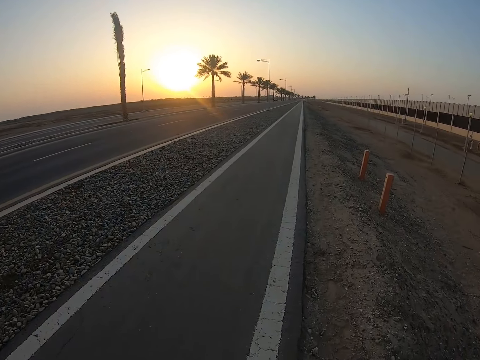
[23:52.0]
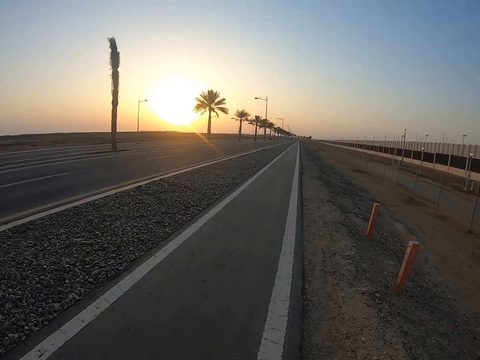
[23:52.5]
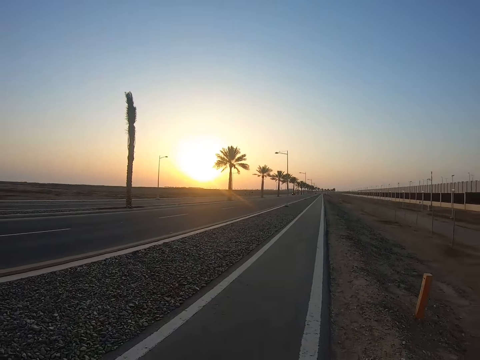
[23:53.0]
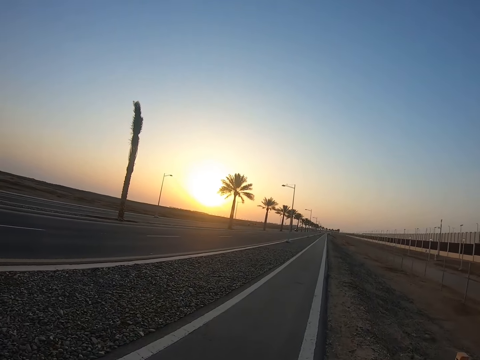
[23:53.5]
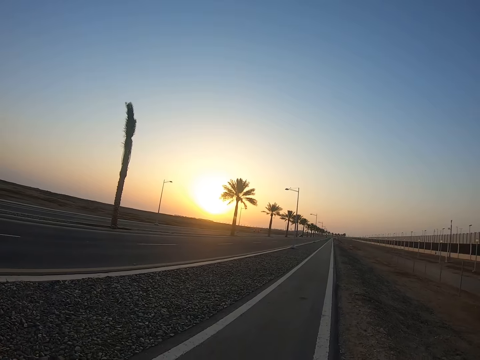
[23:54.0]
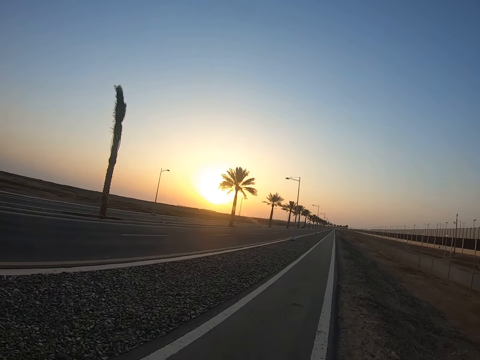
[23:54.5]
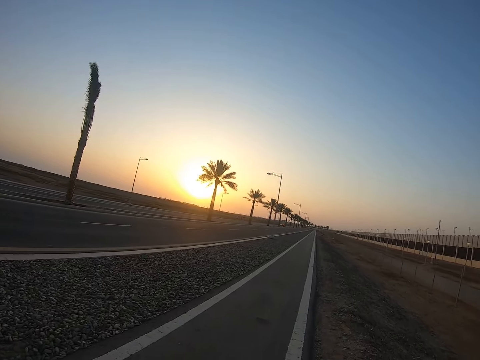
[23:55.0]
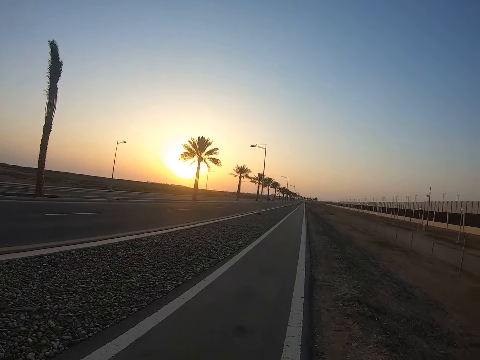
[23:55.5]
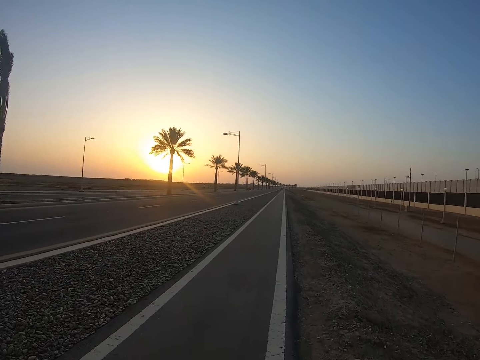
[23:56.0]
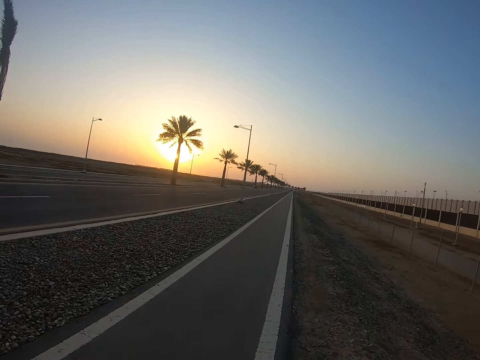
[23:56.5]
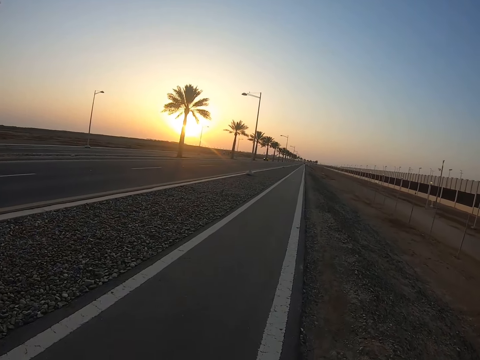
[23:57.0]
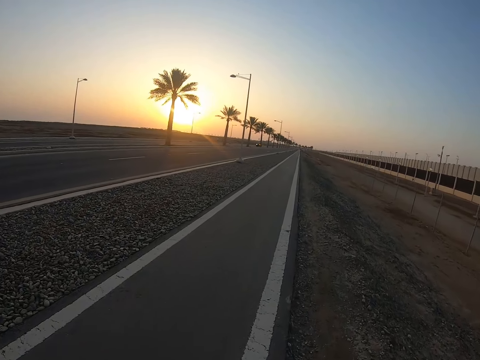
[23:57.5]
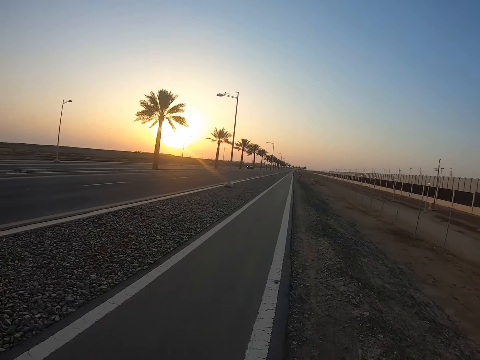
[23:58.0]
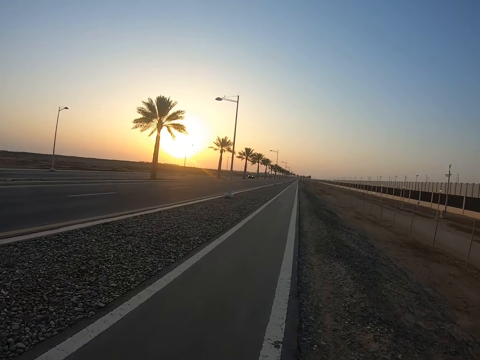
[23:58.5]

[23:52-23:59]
The camera wearer looks around.

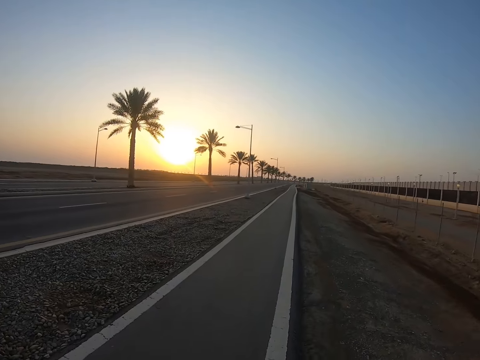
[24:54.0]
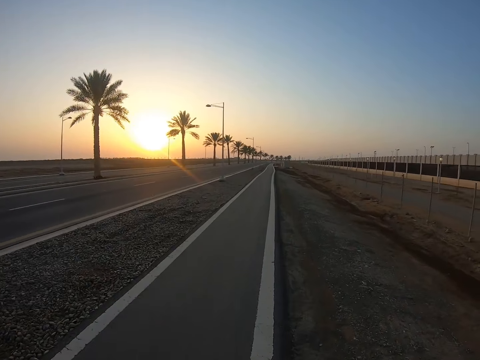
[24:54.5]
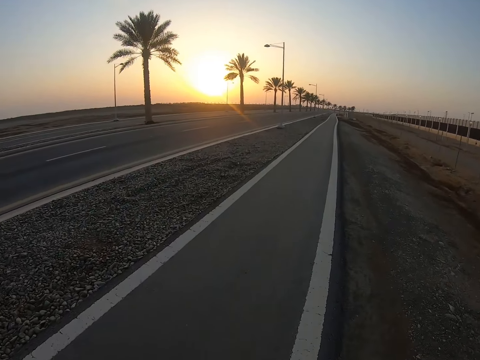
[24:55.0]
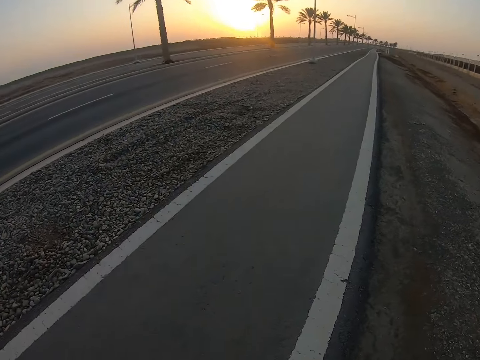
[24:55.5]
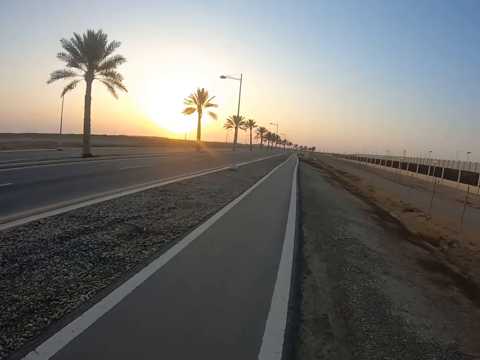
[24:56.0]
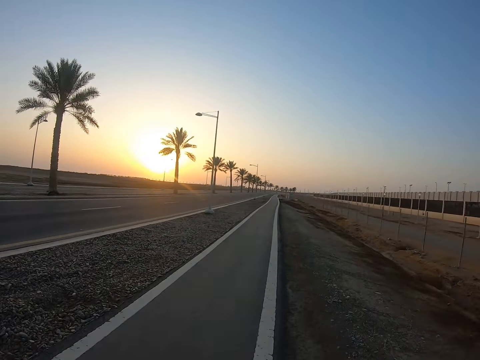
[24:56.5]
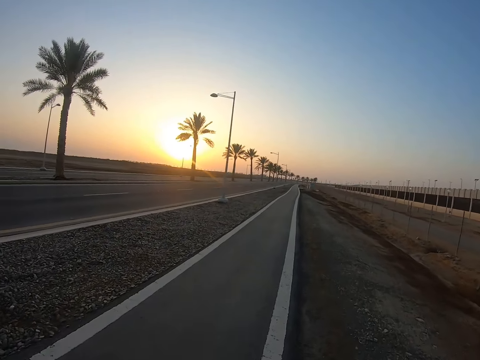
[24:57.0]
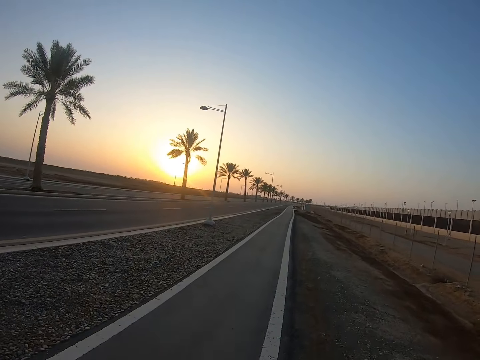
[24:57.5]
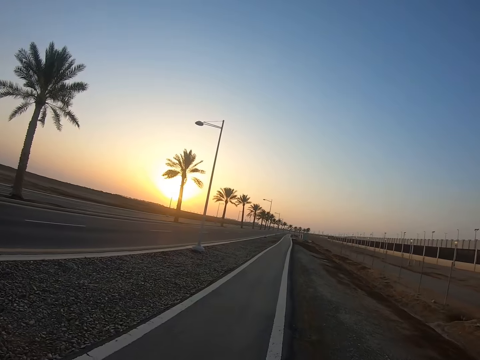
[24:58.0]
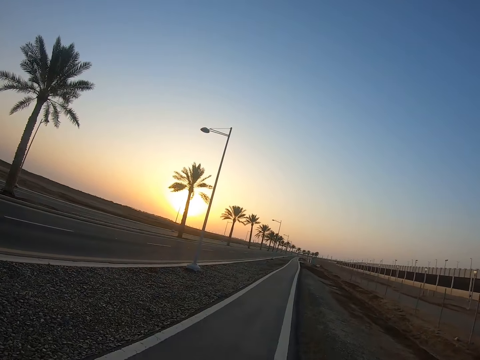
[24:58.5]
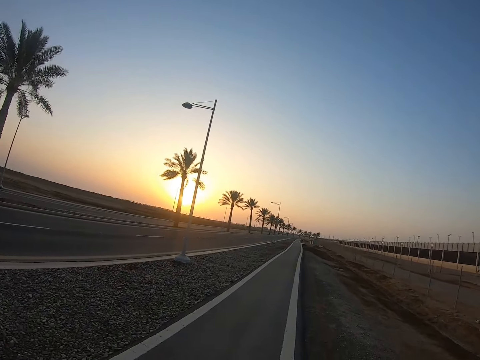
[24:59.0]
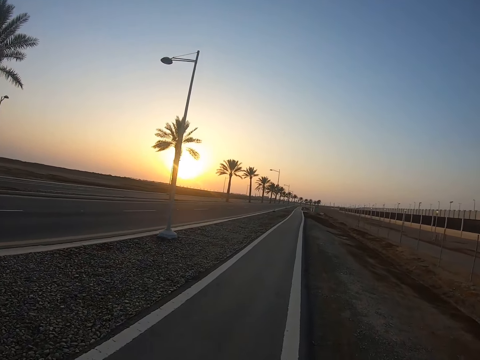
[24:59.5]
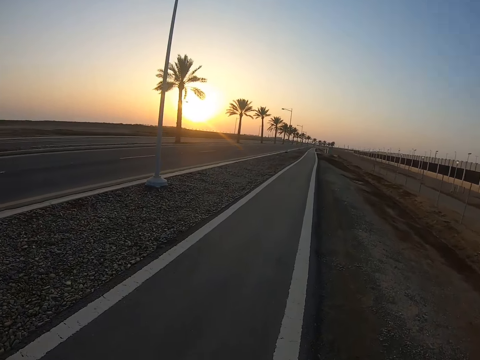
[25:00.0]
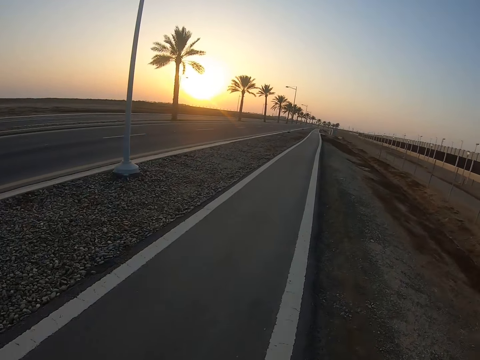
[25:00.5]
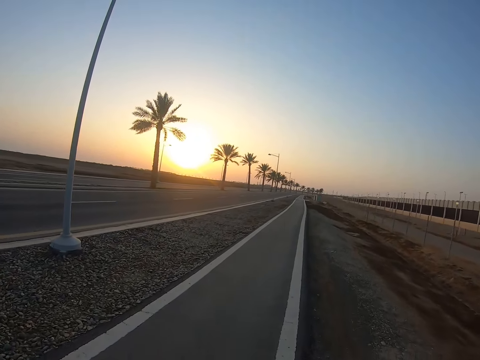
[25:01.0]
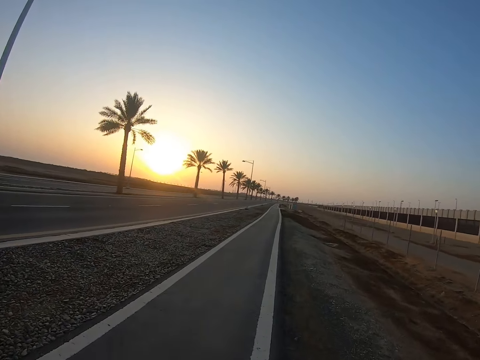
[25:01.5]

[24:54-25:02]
The camera wearer looks down. They look ahead.

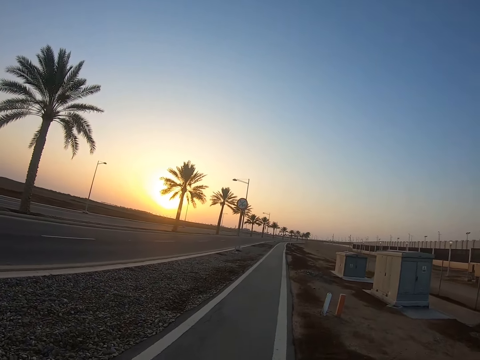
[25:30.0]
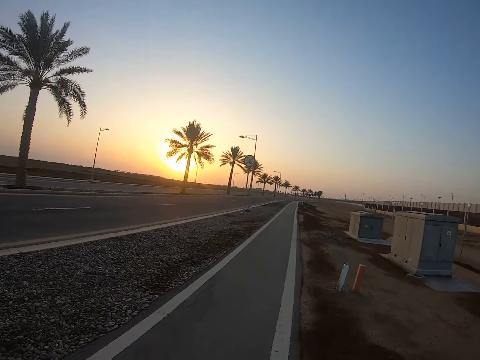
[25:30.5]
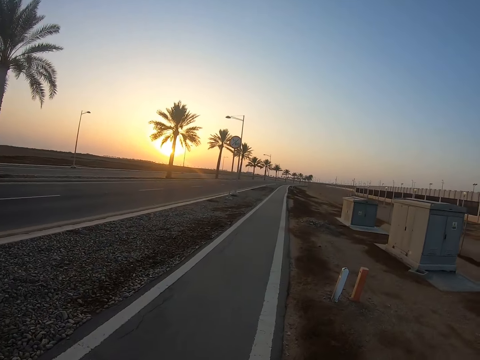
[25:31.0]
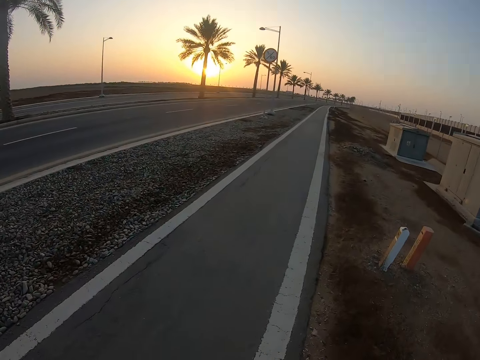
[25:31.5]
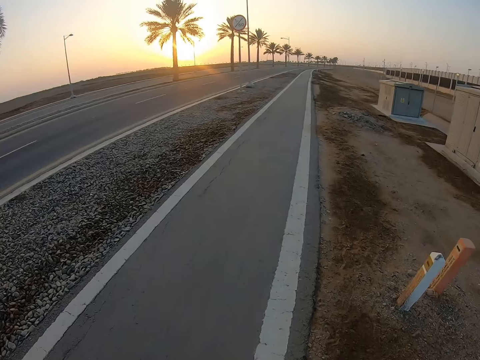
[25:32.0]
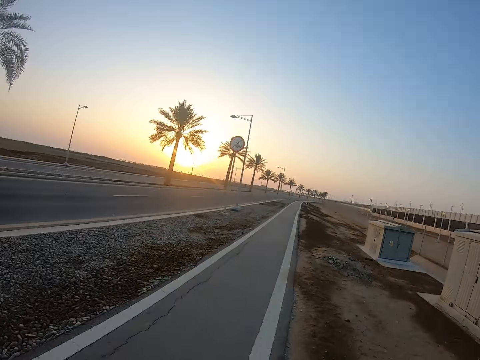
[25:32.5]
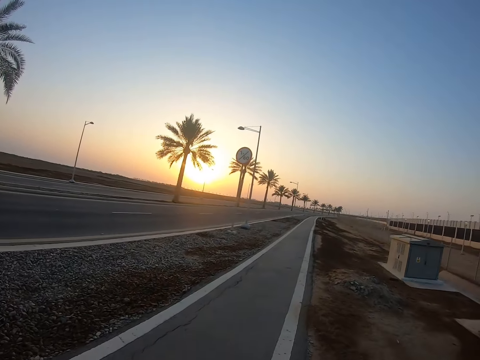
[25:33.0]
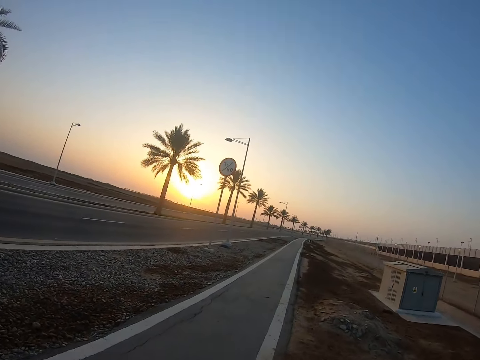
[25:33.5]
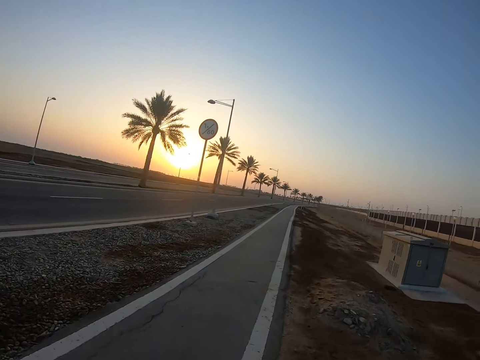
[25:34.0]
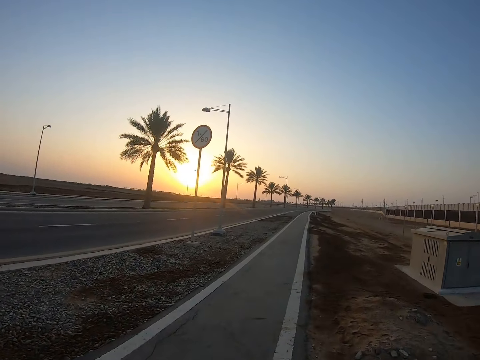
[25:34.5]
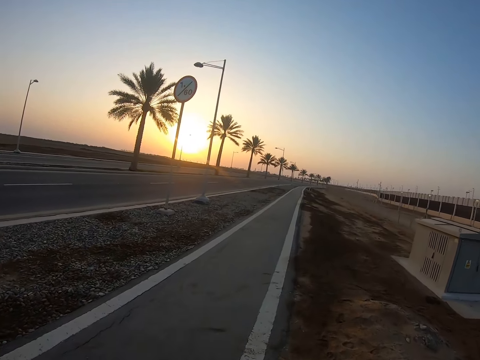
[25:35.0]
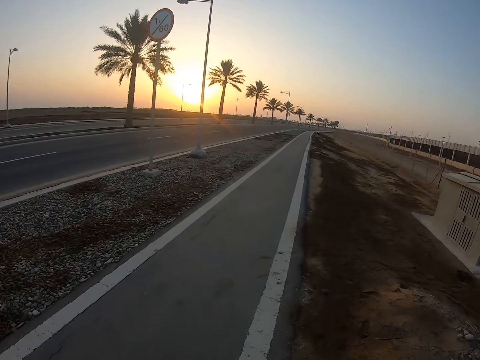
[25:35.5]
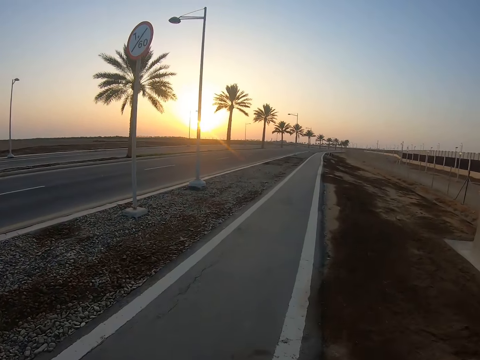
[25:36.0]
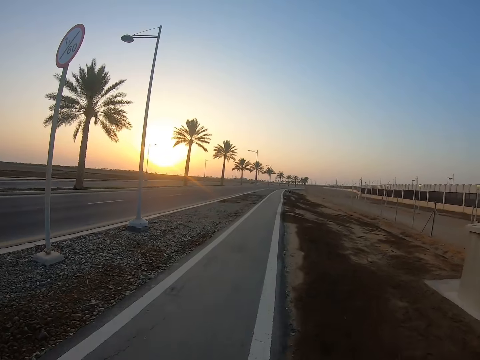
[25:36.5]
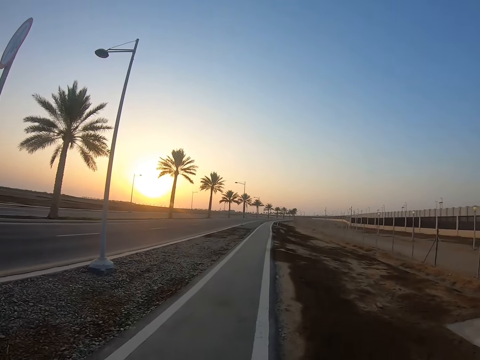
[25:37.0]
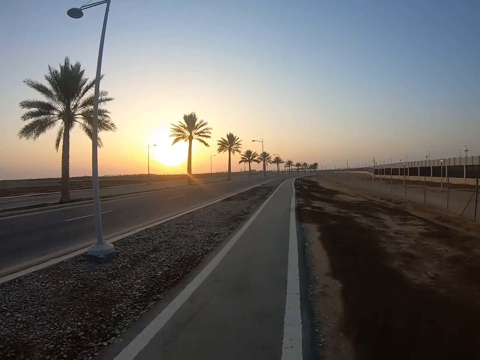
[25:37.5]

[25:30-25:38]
The camera wearer looks down. They look ahead.

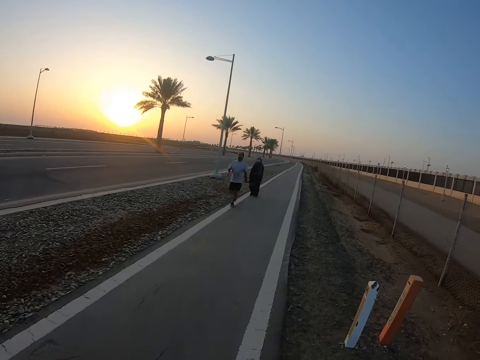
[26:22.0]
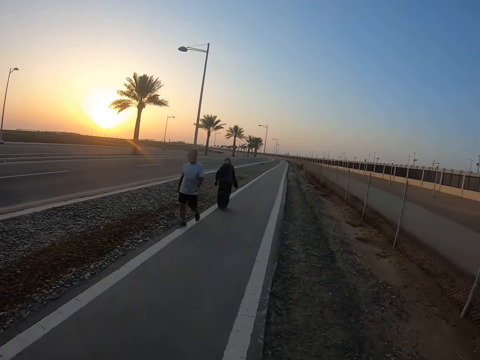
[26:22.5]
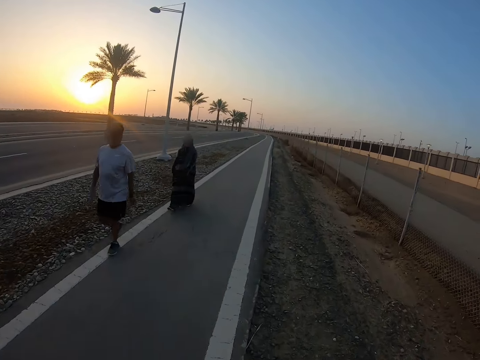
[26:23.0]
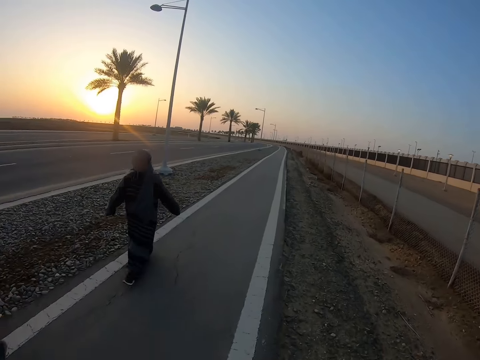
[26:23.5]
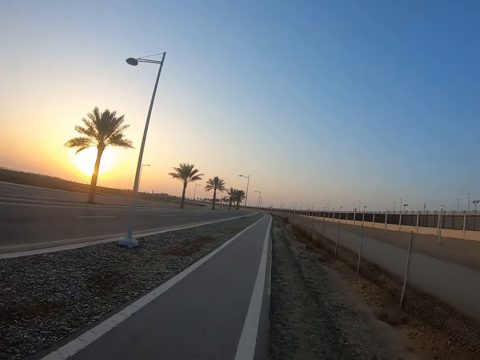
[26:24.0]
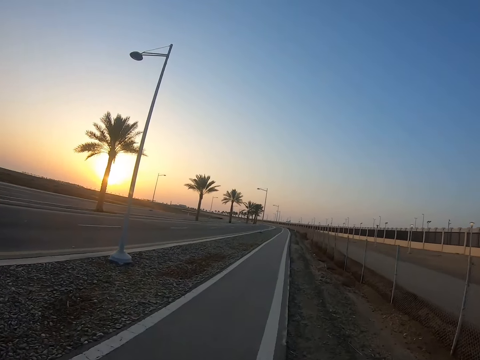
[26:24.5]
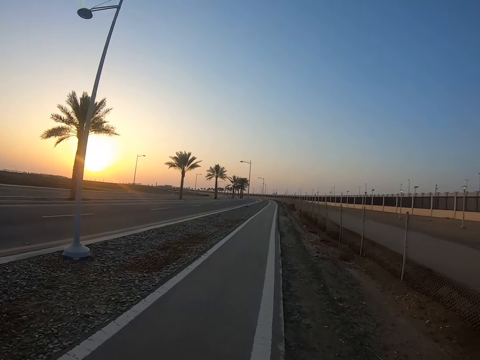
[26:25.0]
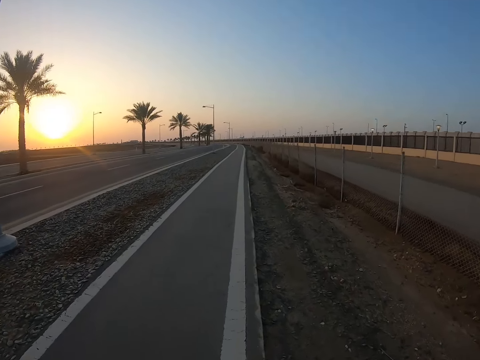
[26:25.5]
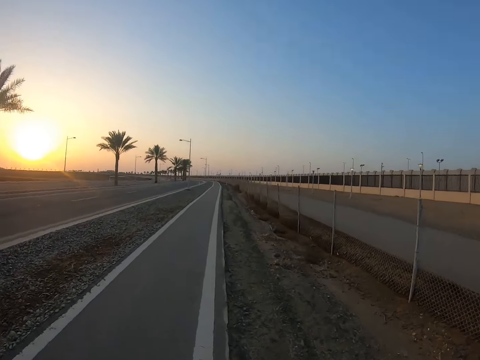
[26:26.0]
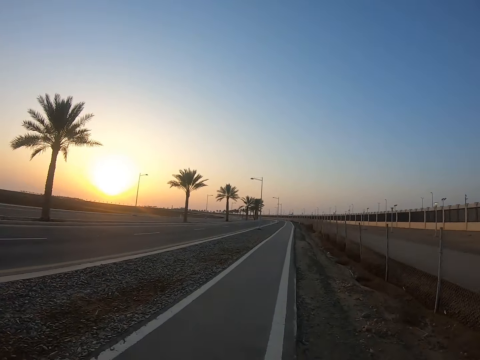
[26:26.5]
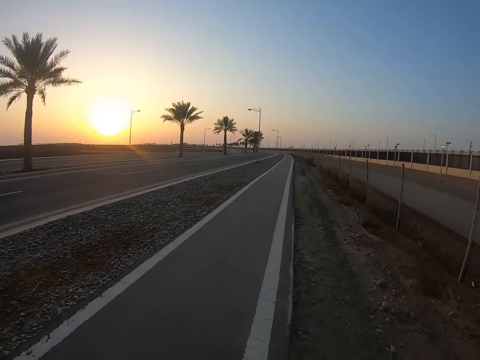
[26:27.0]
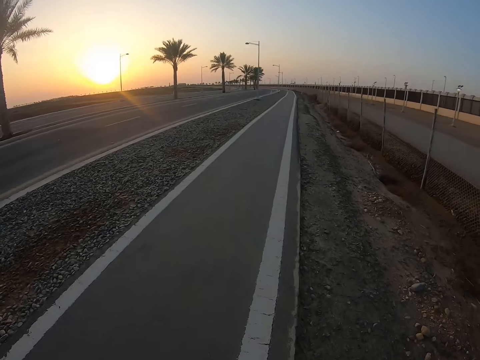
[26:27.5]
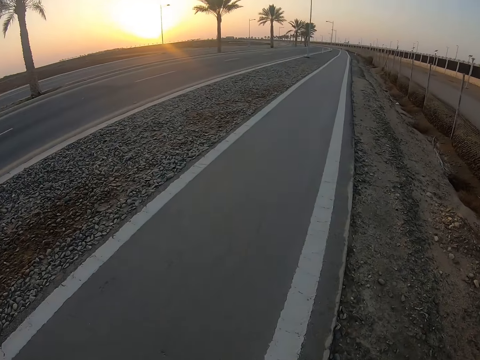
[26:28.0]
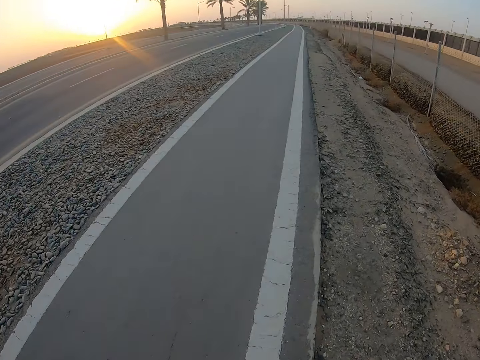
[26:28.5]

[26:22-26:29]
A man walks past the camera wearer. A lady walks past the camera wearer.
